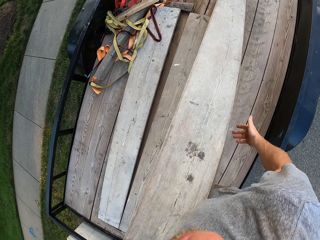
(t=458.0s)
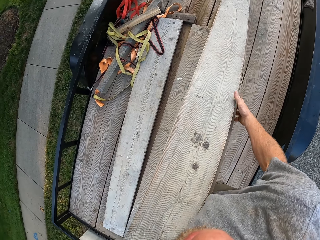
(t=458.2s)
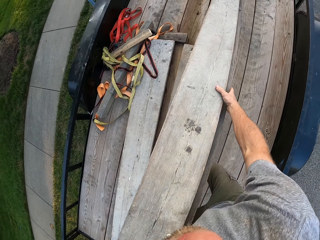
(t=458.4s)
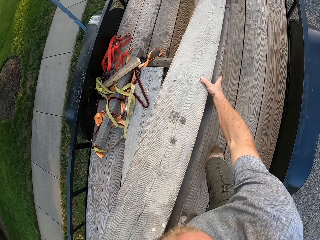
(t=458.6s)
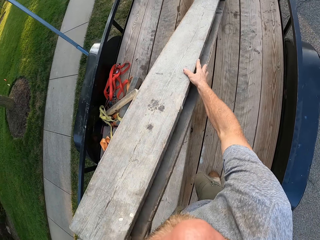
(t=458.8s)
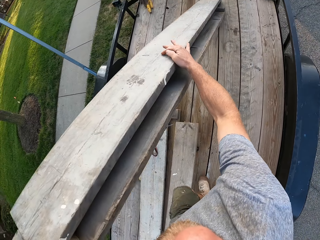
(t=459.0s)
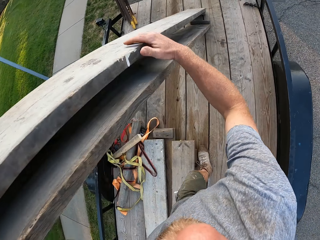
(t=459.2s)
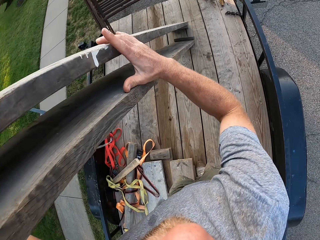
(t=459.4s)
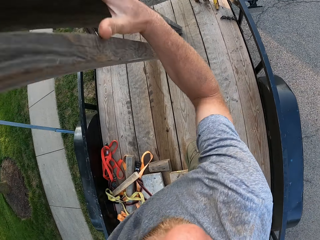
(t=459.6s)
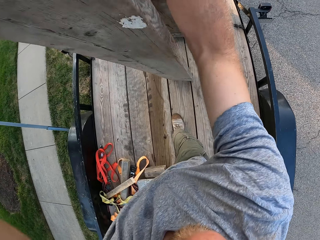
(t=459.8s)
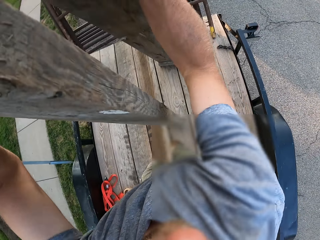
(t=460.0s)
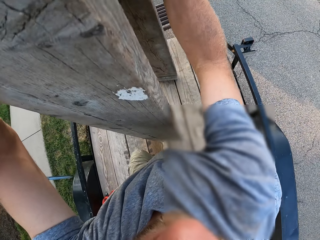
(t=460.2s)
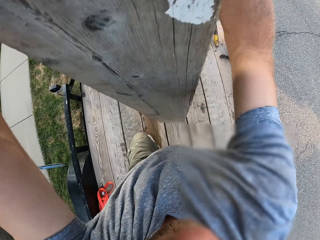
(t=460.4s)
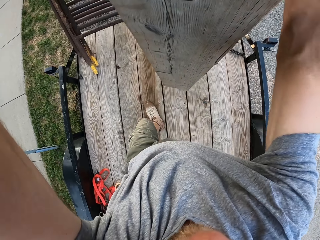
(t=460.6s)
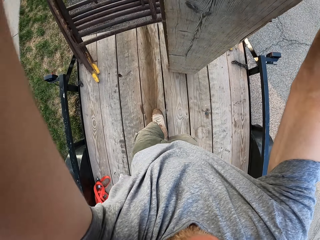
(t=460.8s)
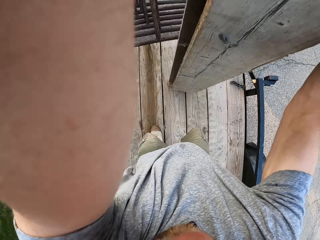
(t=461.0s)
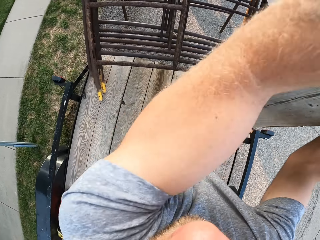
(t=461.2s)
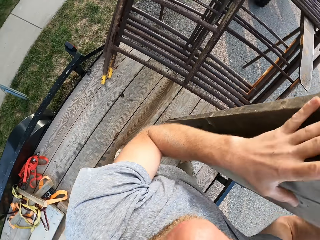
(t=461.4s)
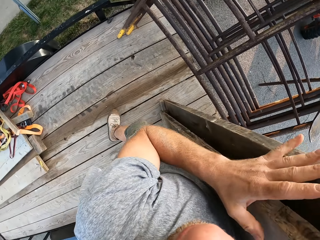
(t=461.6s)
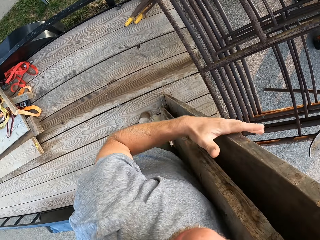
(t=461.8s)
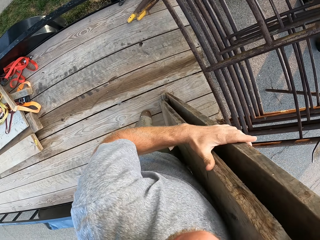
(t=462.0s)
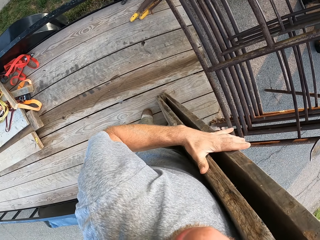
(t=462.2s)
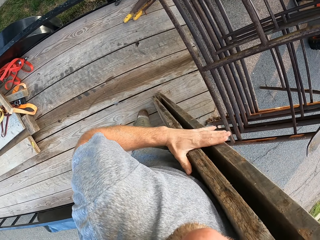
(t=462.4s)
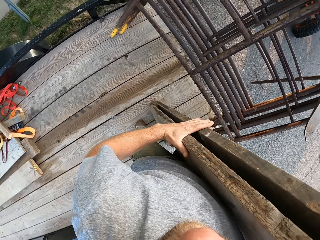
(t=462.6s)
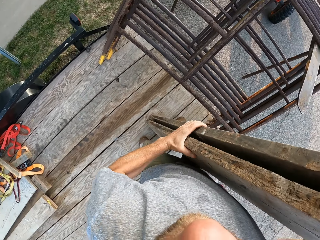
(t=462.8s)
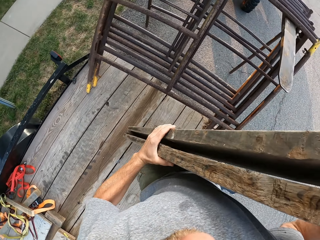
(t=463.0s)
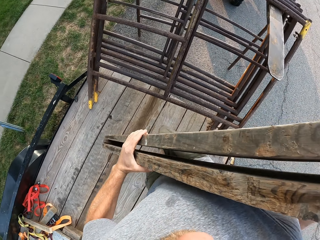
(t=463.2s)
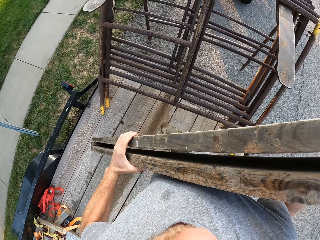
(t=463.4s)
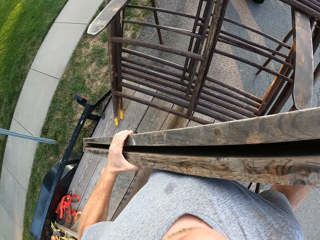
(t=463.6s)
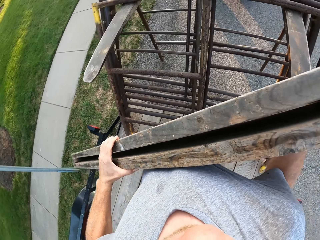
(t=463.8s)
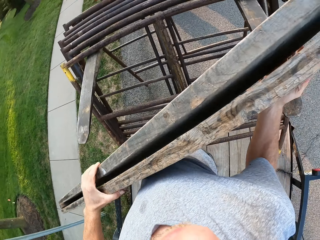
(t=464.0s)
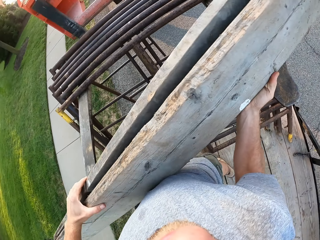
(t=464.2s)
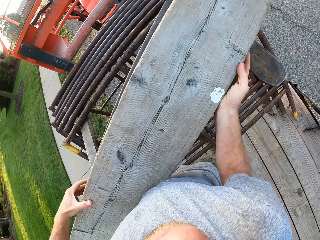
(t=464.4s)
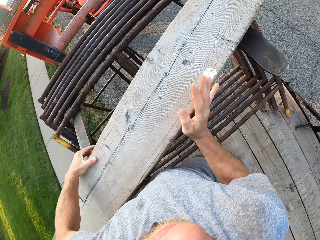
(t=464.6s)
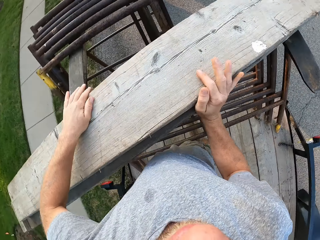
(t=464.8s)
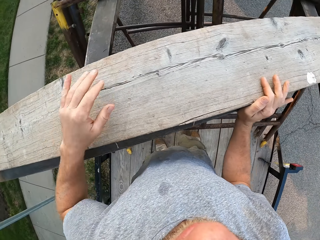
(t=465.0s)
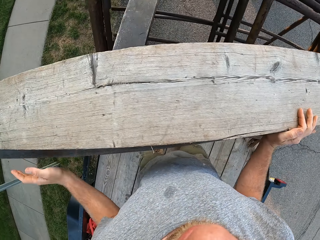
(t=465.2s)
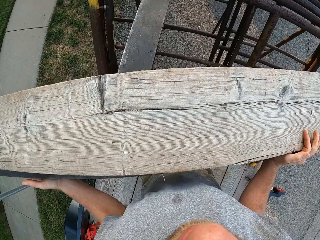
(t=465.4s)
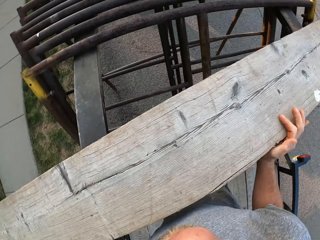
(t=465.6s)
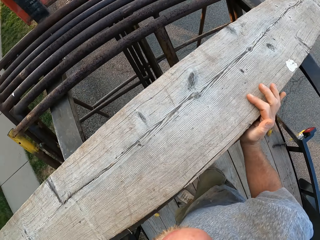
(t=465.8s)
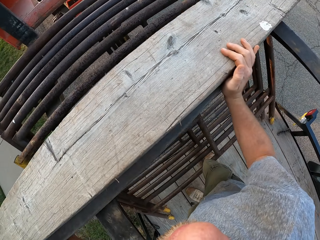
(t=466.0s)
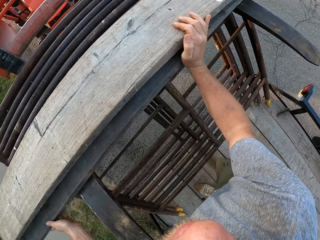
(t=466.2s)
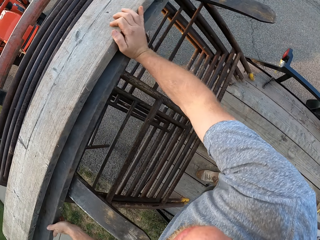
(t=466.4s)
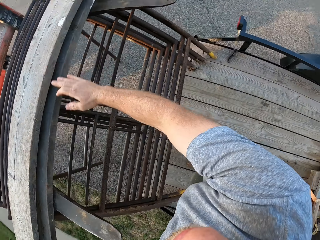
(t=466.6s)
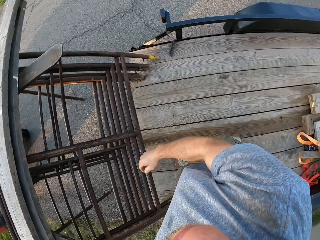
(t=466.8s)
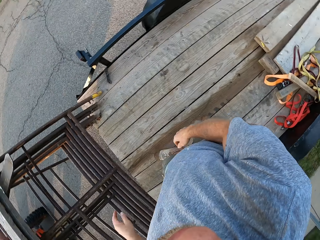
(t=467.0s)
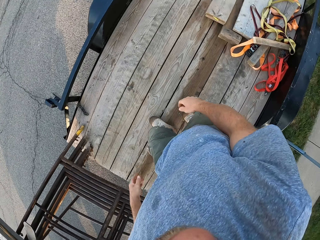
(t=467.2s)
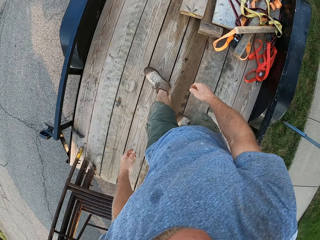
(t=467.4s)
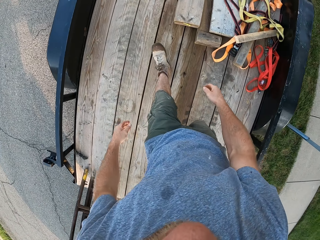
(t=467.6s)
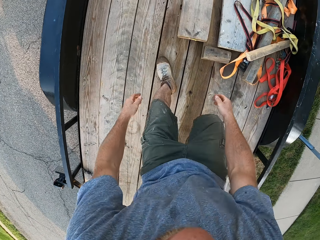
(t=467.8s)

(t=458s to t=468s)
The camera wearer adjusts the pieces of timber or wooden plank. They hang the wooden plank on the forks of the forklift with both hands.

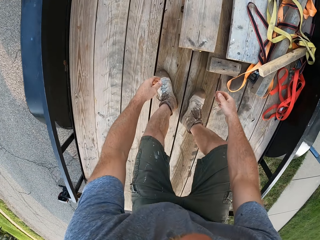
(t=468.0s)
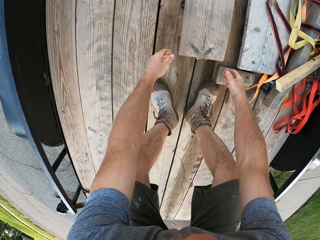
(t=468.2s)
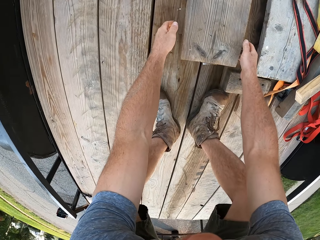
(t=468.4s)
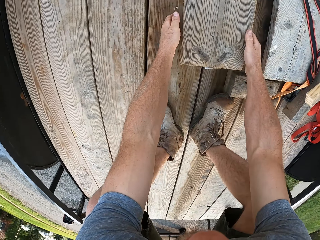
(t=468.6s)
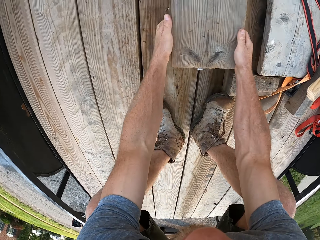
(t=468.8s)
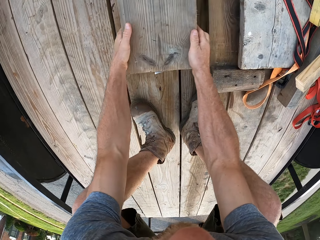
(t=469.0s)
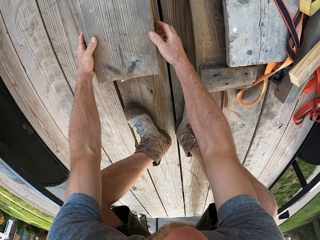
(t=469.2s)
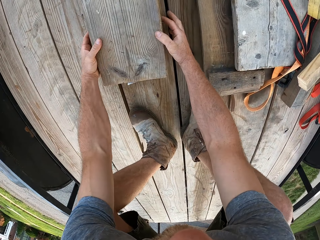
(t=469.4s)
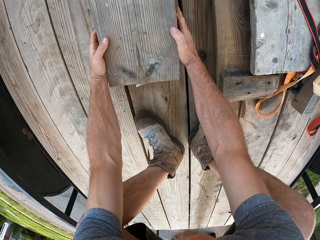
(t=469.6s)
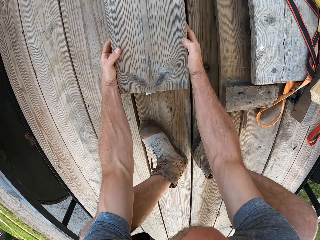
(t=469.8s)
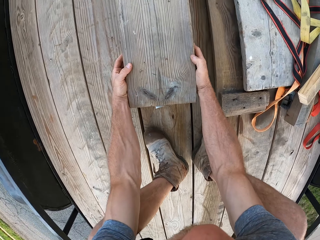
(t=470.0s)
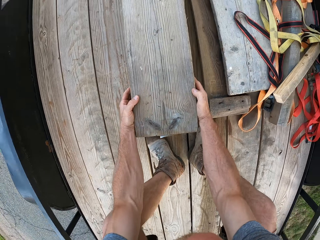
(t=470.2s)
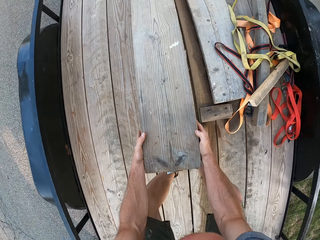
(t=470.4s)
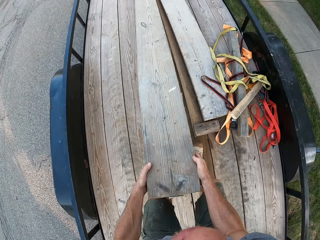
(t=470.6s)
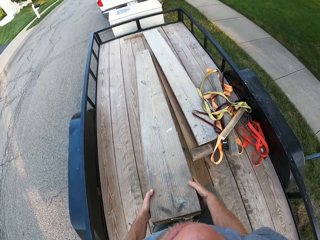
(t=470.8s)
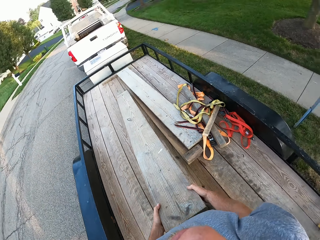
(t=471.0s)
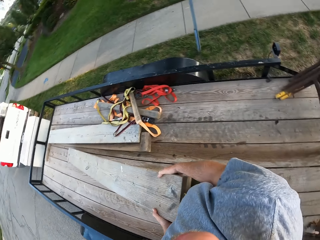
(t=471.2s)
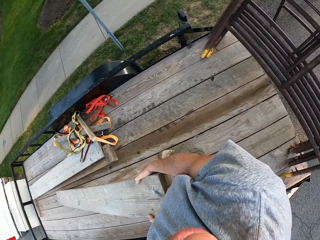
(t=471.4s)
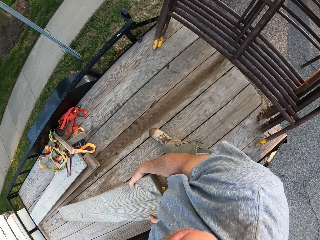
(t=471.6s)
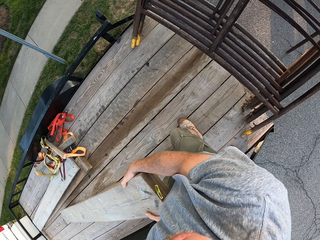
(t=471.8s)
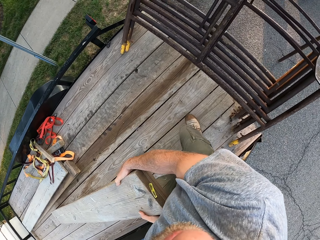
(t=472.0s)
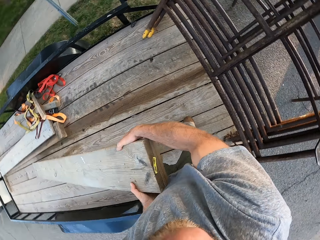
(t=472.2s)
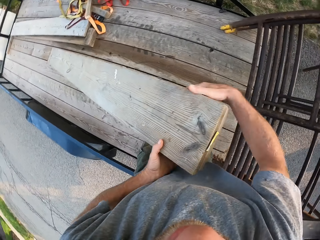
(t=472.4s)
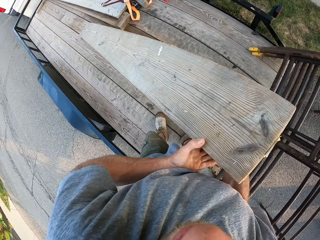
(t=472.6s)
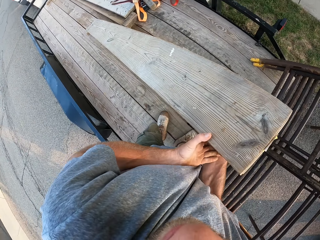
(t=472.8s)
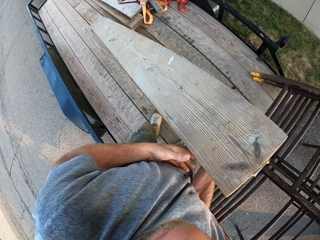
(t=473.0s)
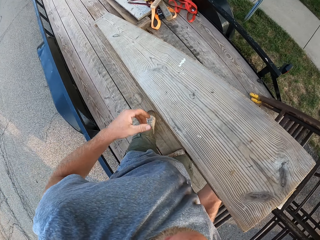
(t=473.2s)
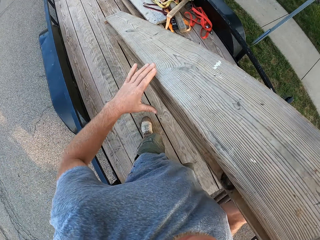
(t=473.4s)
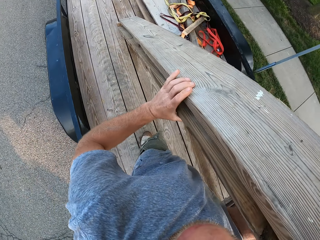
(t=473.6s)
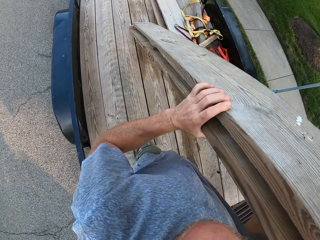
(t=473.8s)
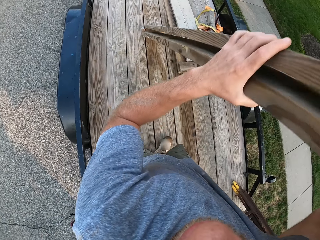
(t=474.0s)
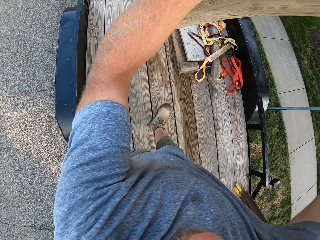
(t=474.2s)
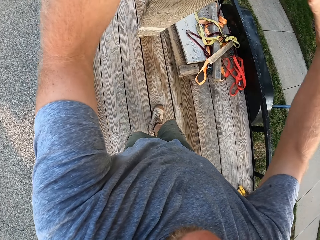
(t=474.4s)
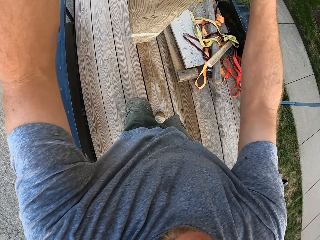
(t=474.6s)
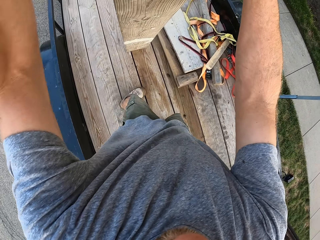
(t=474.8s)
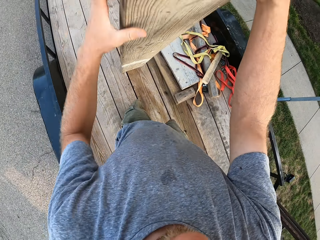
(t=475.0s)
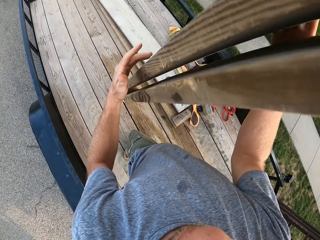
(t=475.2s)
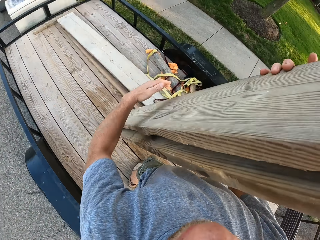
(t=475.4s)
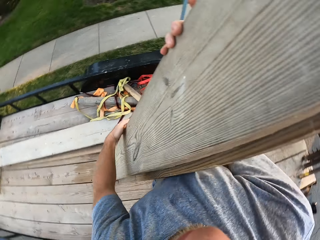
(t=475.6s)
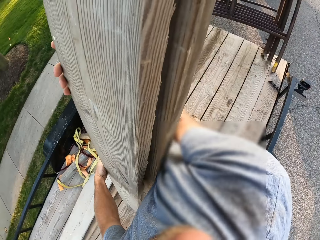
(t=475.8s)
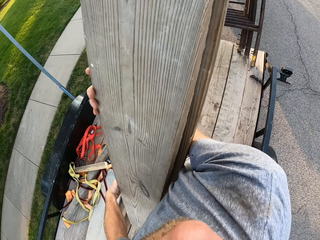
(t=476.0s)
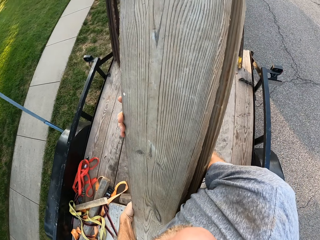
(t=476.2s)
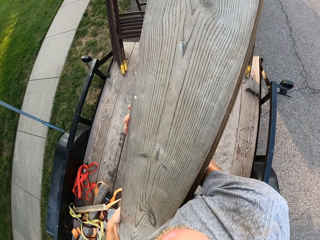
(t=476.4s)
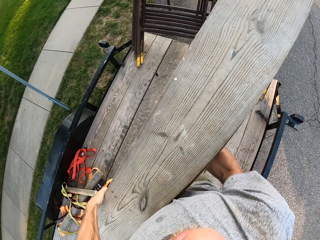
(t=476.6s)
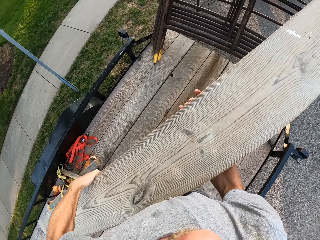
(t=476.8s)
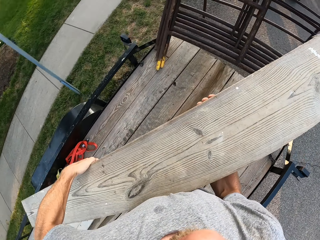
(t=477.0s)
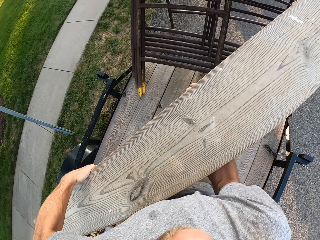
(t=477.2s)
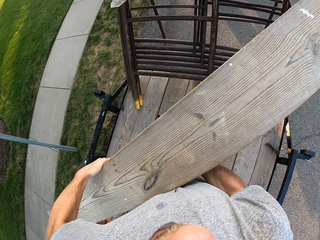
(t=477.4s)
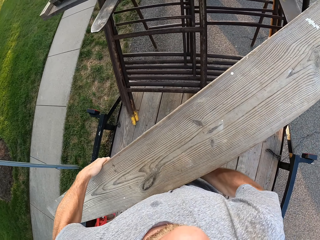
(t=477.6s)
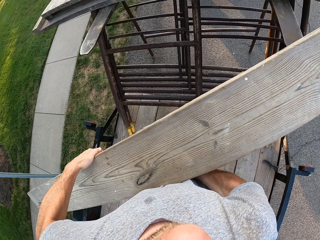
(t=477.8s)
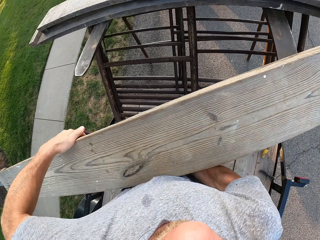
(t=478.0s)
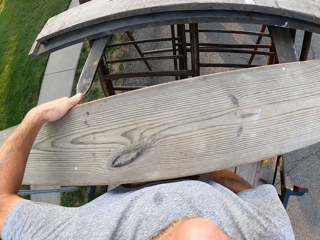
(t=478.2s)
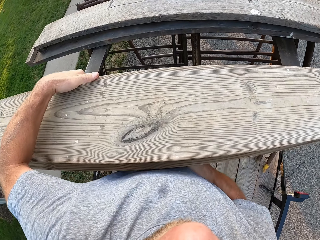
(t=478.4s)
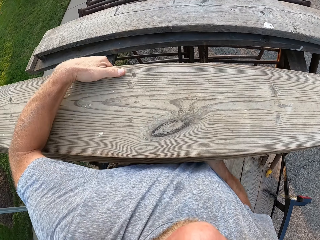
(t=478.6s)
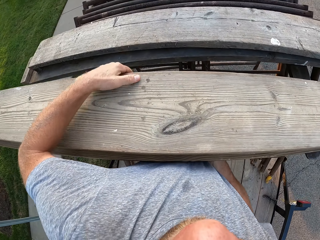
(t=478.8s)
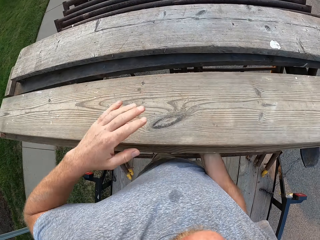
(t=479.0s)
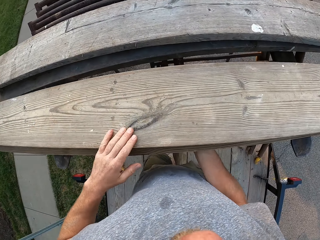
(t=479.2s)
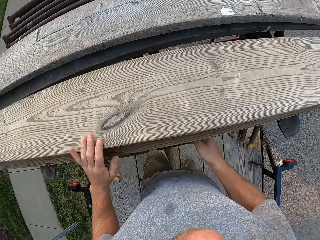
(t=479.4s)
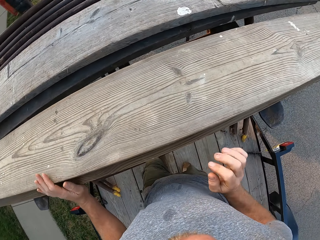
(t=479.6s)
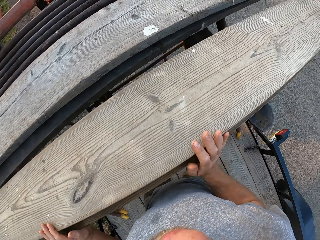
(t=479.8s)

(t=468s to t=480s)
The camera wearer moves the piece of timber. They pick up a wooden plank from the trailer with both hands. They hang the wooden plank on the forks of the forklift with both hands.
